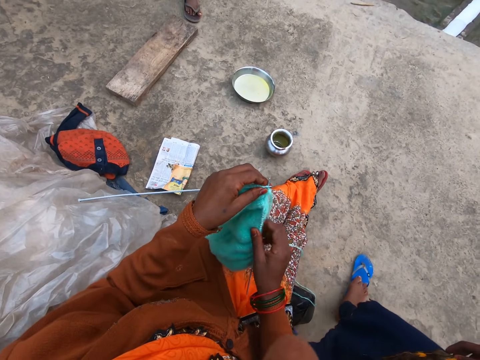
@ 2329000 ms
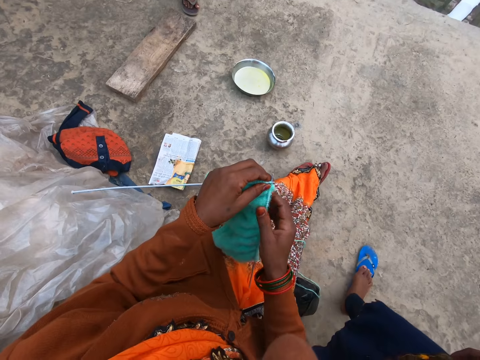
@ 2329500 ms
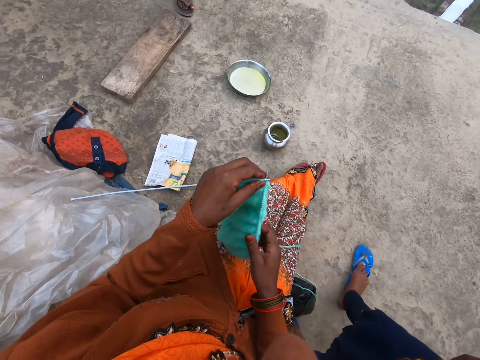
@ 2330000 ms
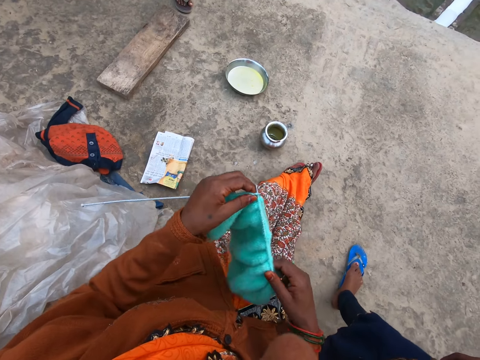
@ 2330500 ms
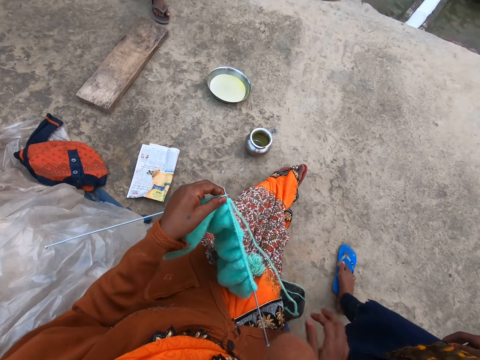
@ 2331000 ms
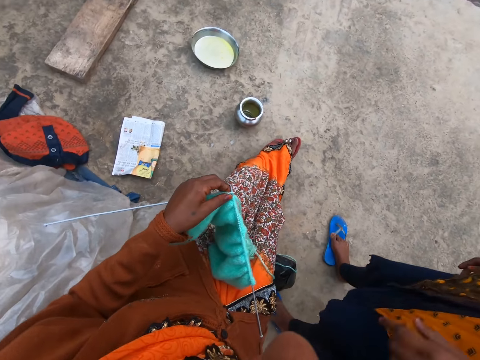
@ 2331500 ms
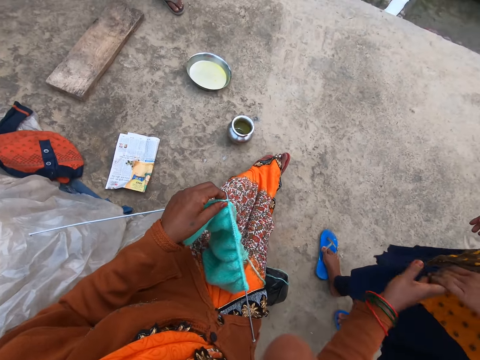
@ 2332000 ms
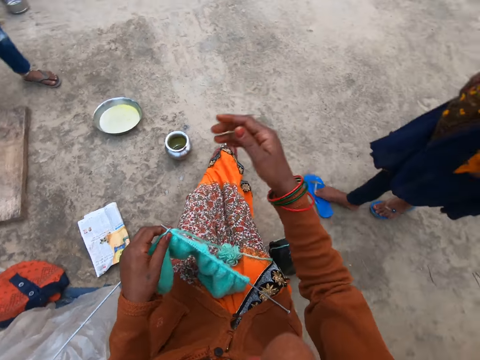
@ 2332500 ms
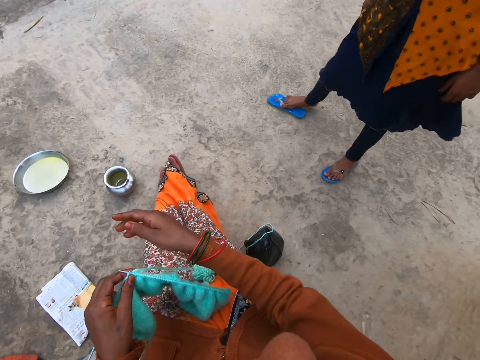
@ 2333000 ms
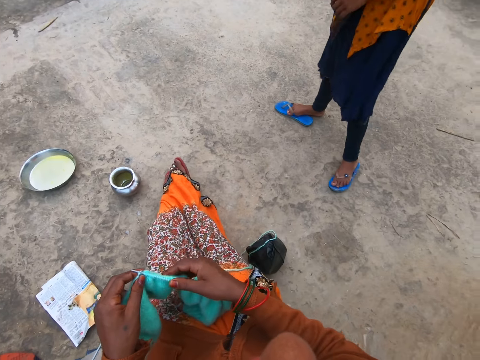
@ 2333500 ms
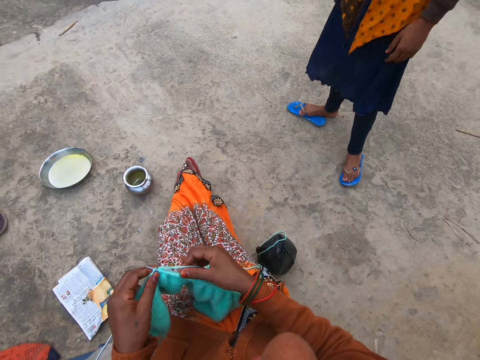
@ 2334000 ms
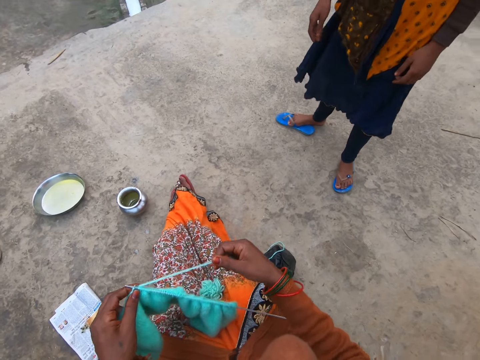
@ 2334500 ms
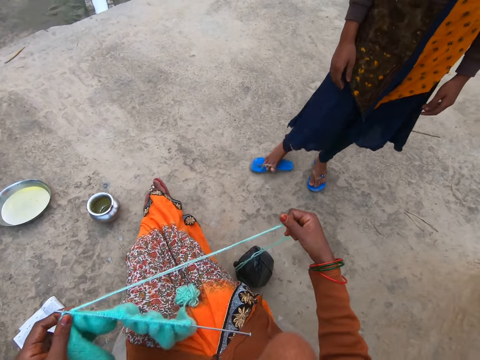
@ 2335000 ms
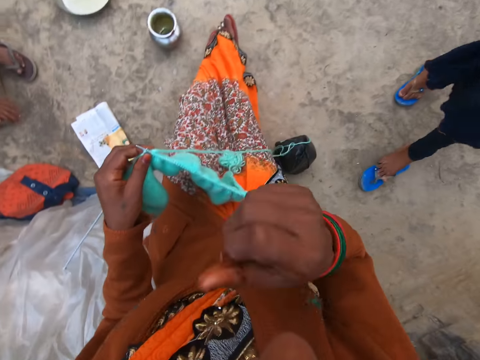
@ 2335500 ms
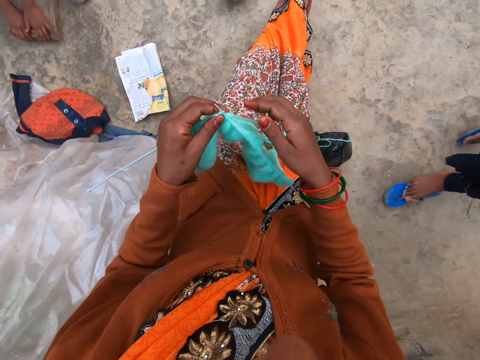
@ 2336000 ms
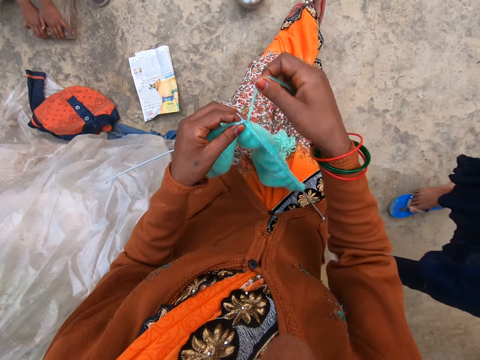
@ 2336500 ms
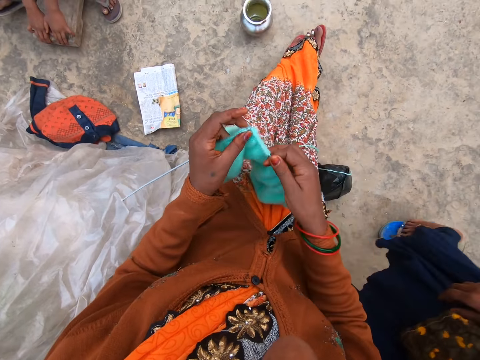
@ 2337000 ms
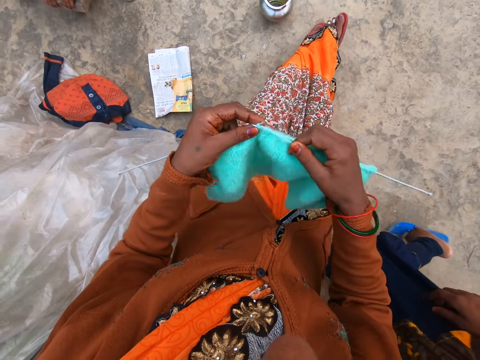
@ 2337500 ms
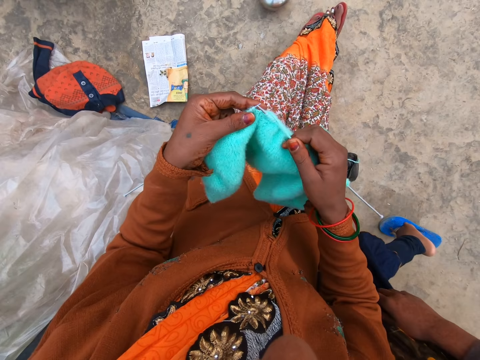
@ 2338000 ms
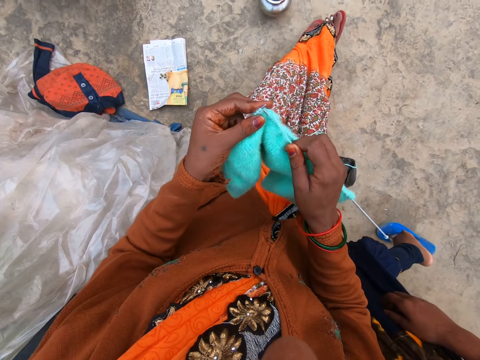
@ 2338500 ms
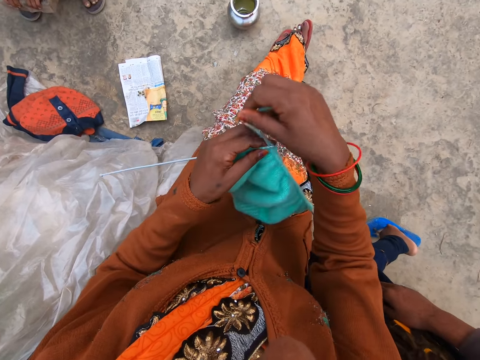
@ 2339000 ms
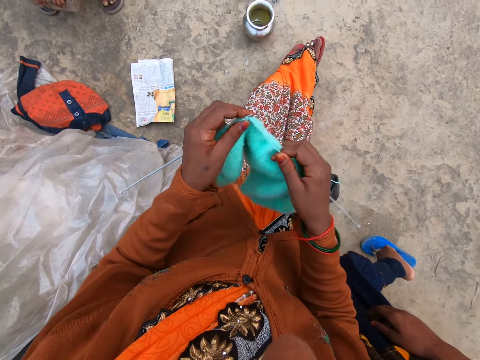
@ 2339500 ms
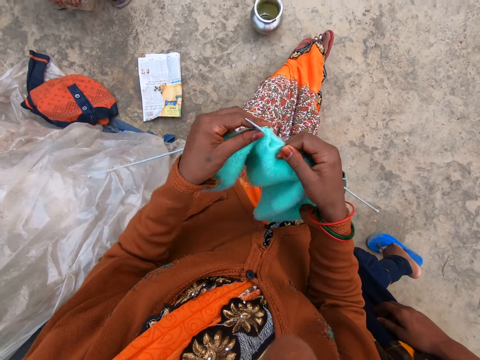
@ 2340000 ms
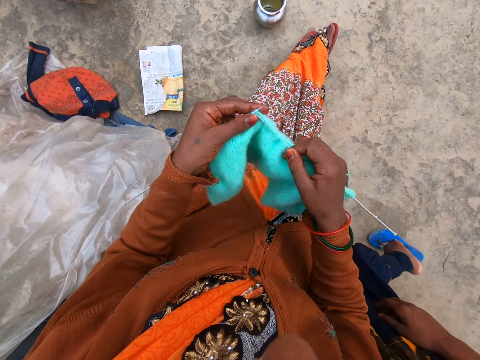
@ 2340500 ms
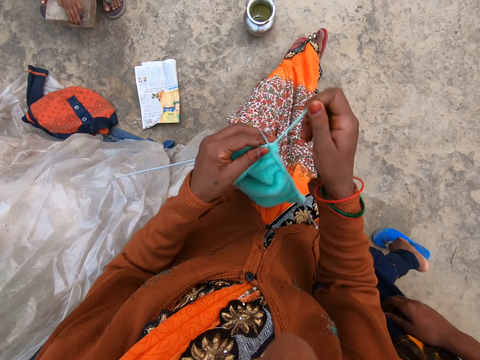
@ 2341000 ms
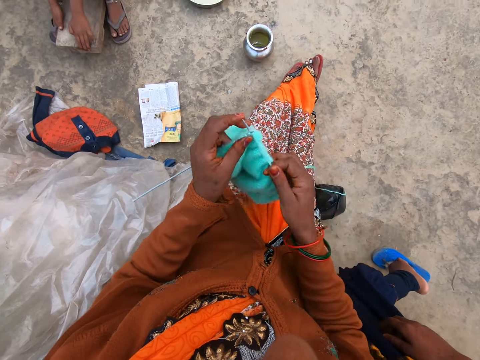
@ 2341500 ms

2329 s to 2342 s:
The camera wearer adjusts the knitted yarn on the knitting pin with her right hand. She pulls the knitted fabric on the needle. She pushes away a child. She pulls the string of yarn with her right hand. She knits the yarn with two knitting pins in both hands.

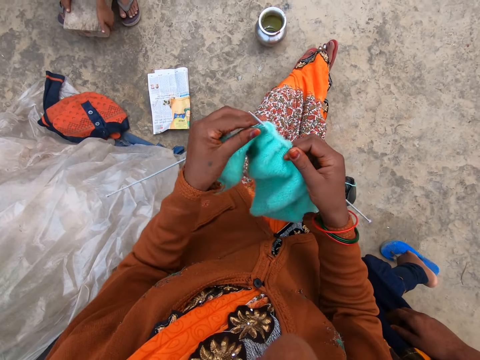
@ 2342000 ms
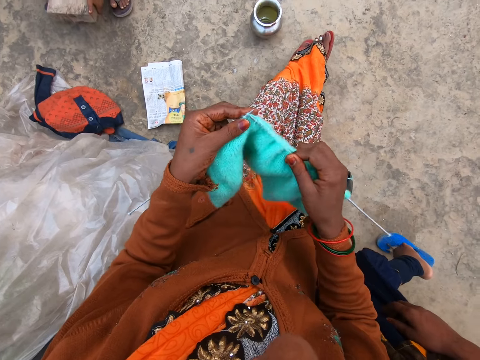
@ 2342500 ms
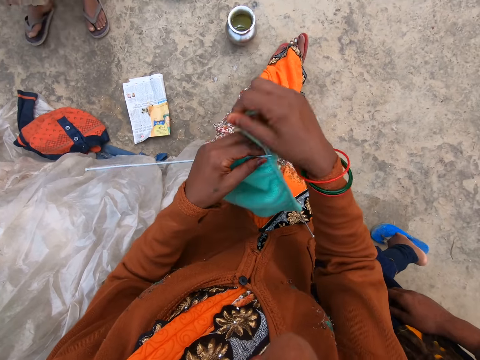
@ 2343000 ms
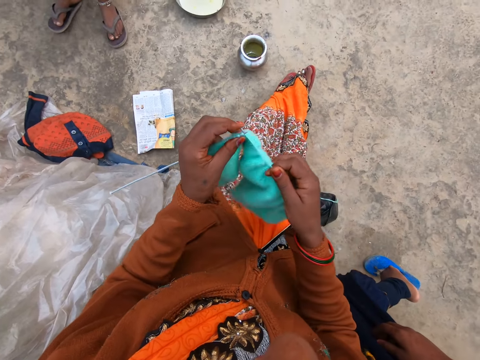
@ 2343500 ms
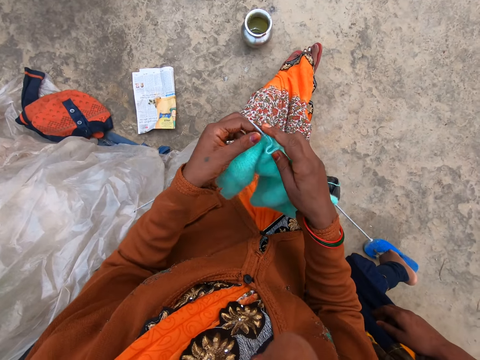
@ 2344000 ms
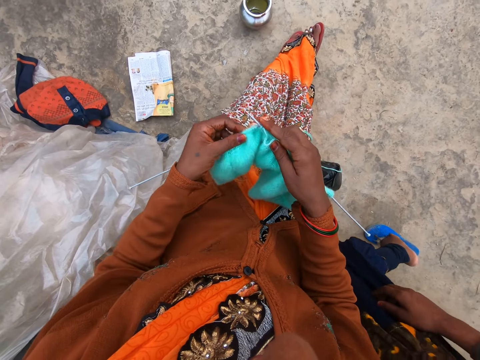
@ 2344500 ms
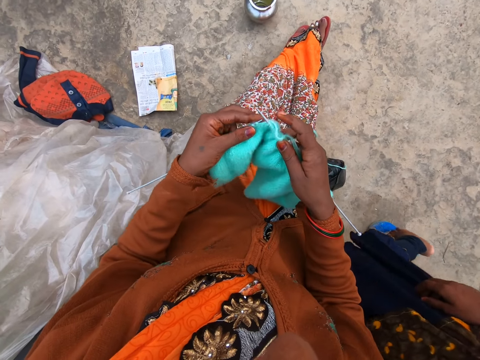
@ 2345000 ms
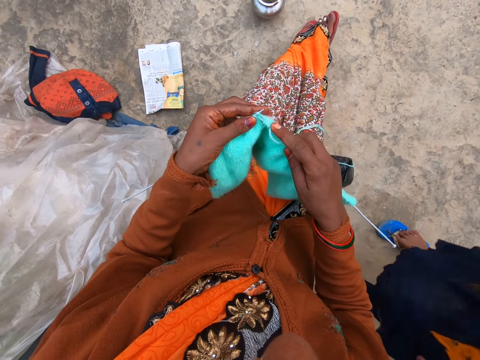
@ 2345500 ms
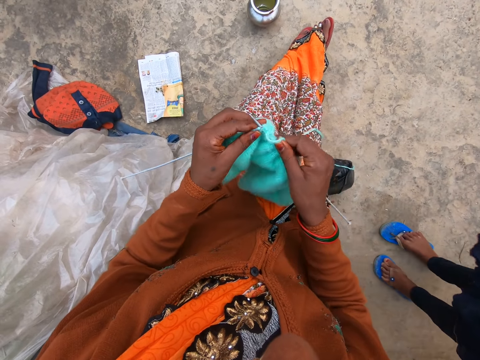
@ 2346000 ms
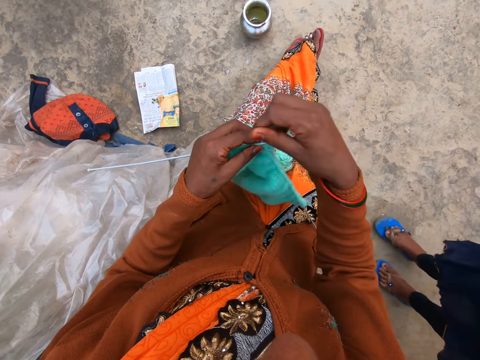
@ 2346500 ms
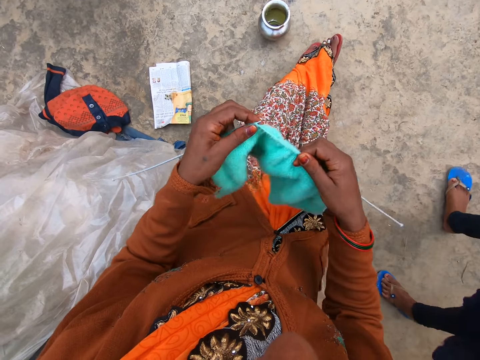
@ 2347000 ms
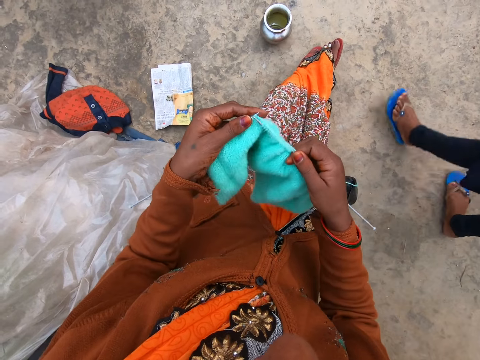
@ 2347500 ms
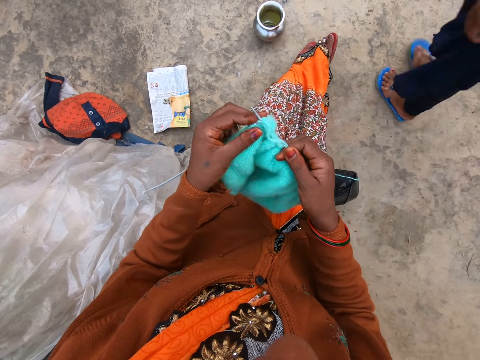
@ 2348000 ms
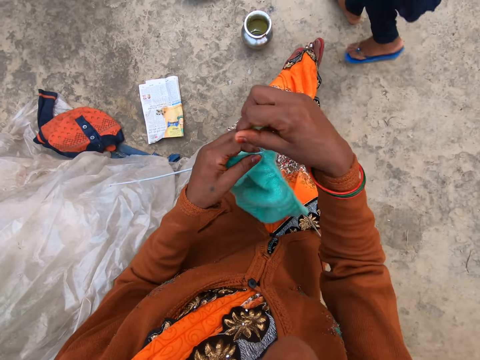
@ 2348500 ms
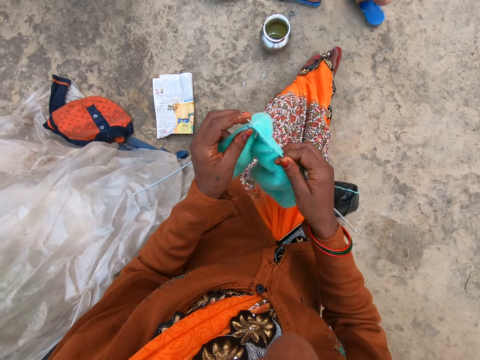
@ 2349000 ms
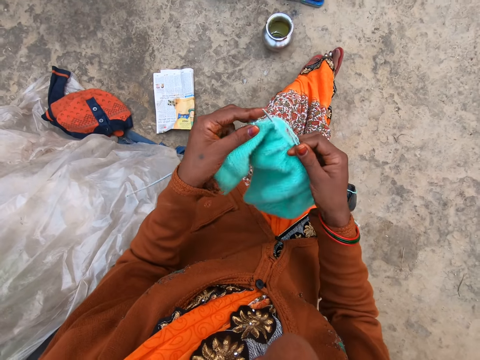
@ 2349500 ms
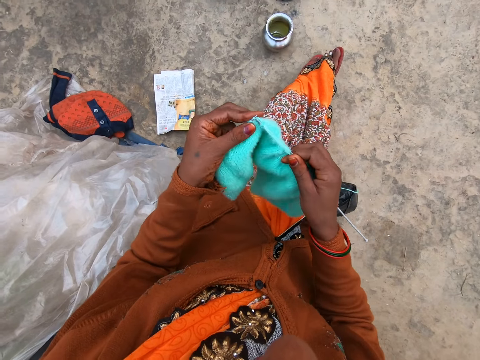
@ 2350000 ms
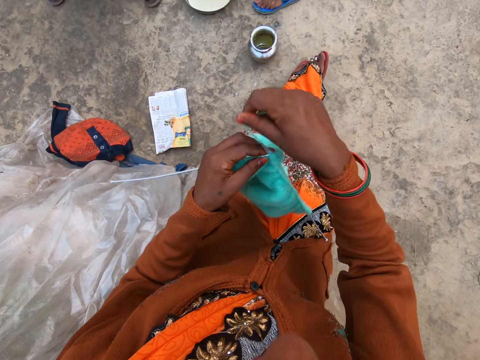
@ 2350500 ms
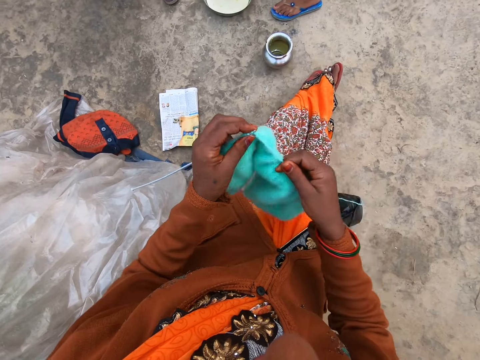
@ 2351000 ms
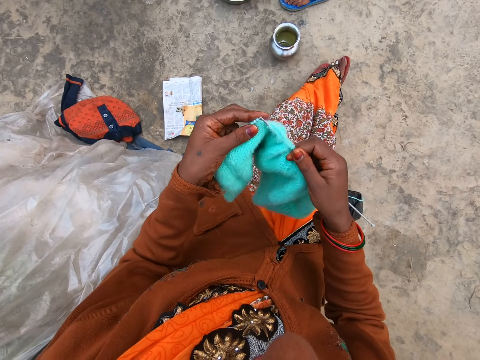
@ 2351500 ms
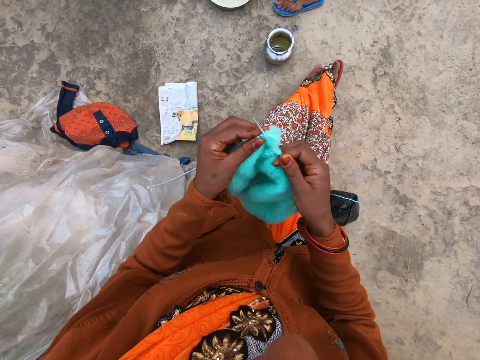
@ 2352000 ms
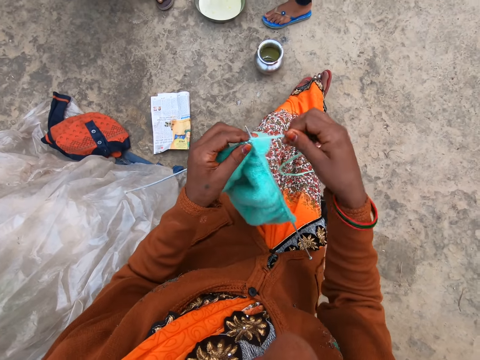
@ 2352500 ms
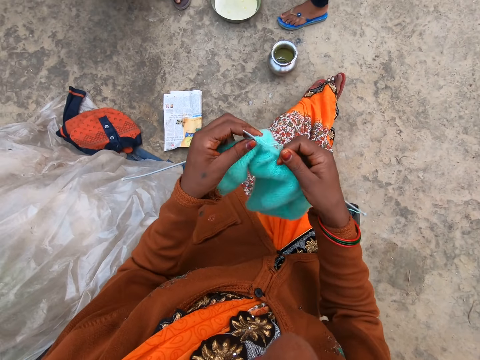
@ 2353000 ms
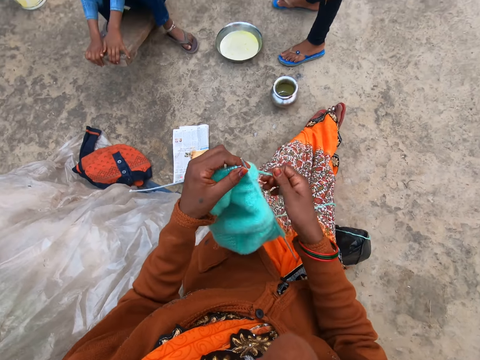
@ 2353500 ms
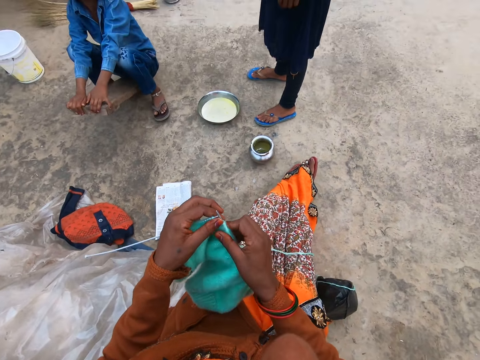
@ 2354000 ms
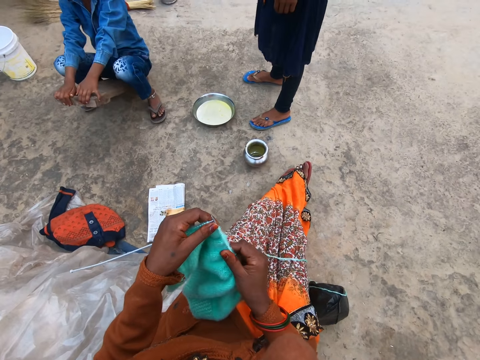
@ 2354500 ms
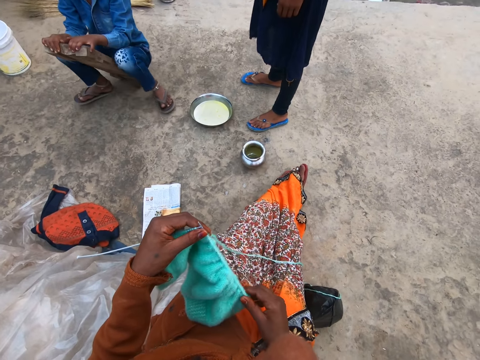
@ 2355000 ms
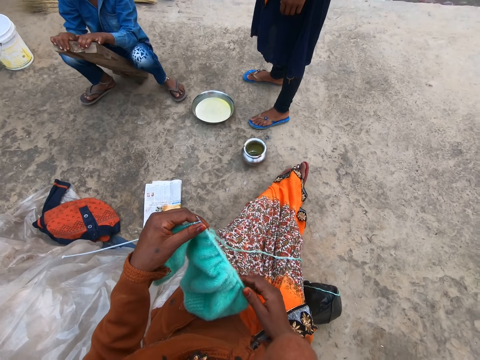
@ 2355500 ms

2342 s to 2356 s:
The woman walks past. A boy sits on a bench. The camera wearer pulls the knitted fabric on the needle.
